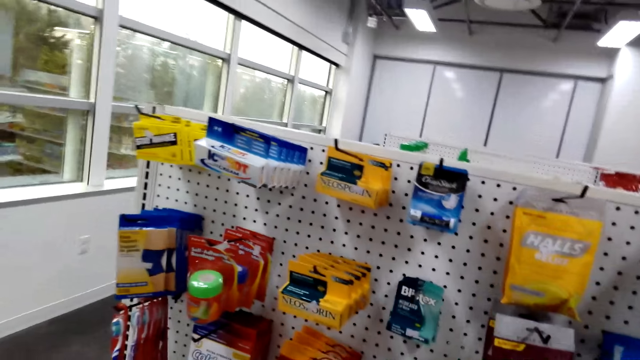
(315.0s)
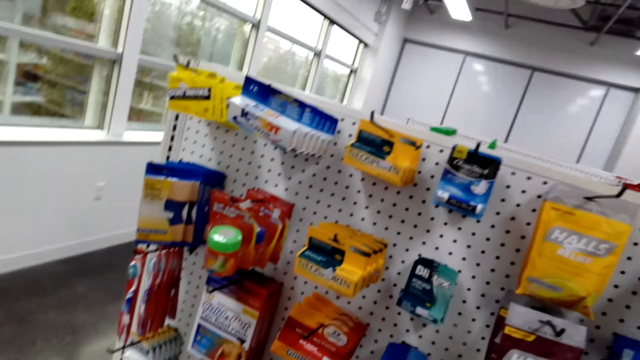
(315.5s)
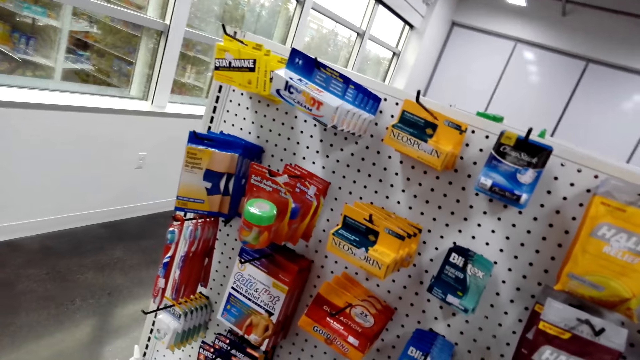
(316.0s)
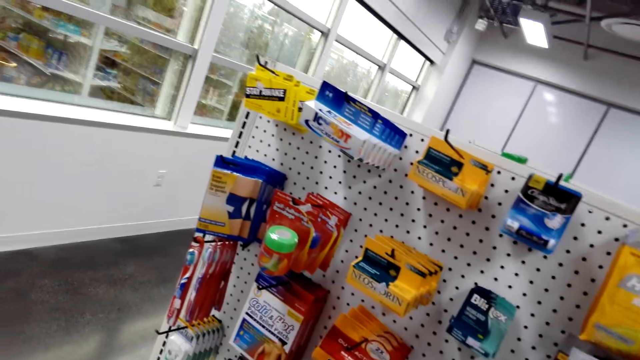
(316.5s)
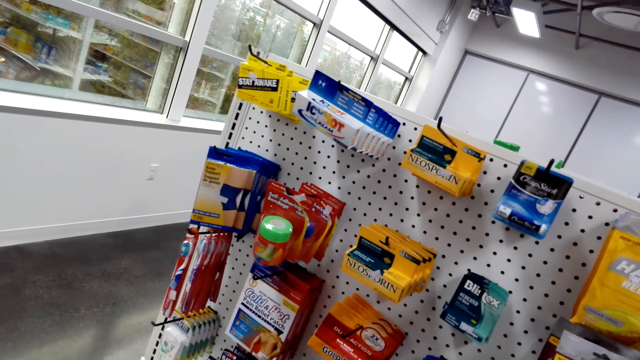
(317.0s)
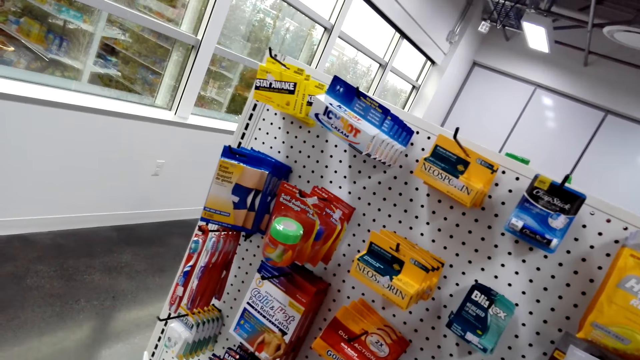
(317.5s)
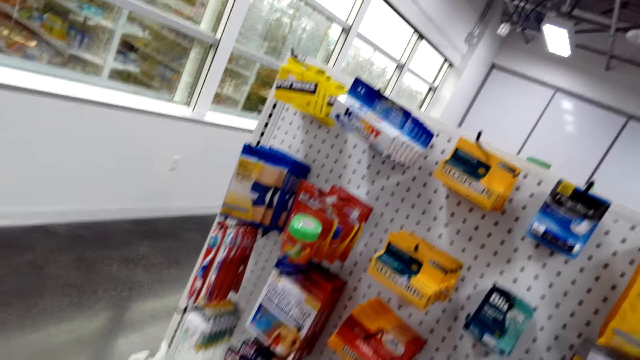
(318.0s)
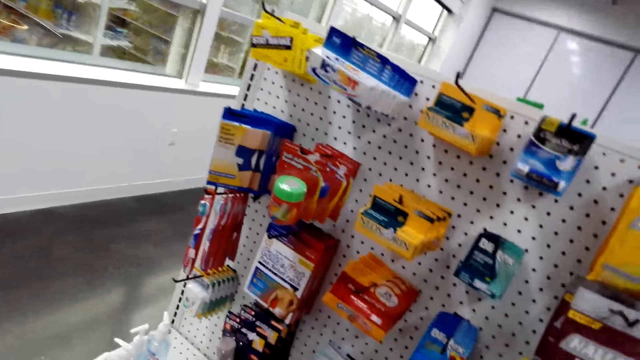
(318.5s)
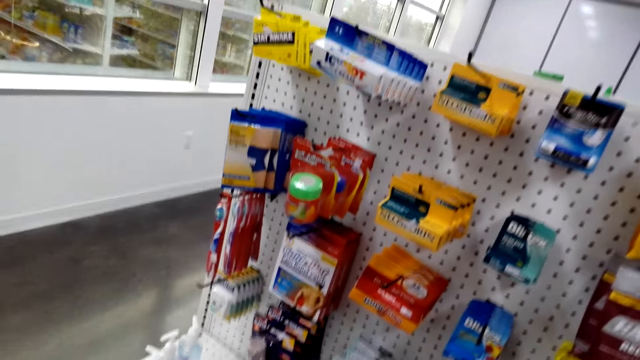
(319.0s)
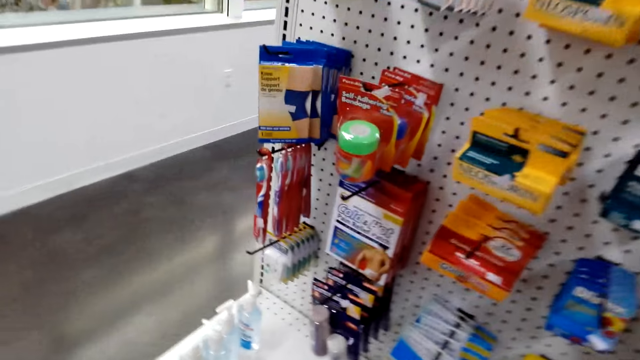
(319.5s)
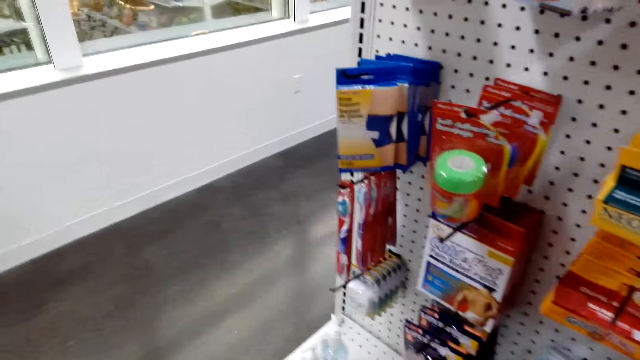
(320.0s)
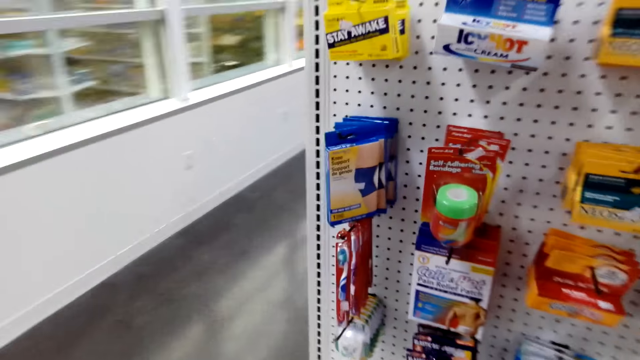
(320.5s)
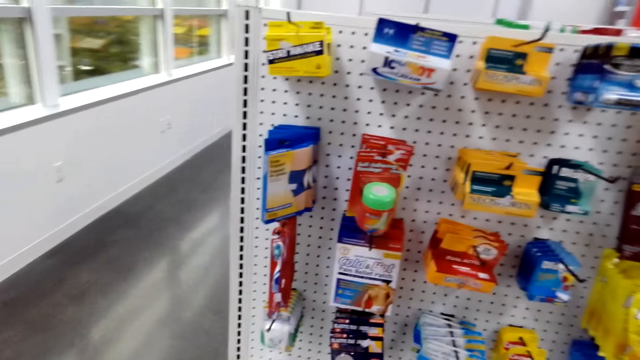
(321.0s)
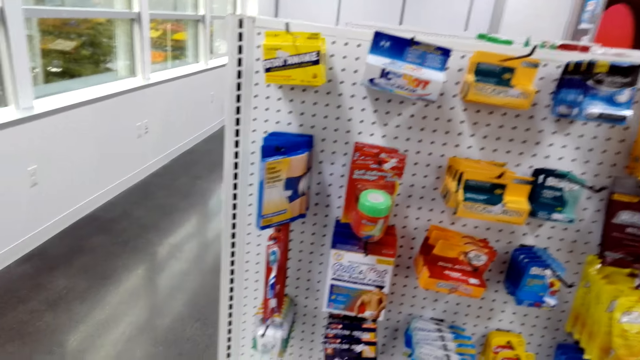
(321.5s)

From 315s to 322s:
The camera wearer looks around.

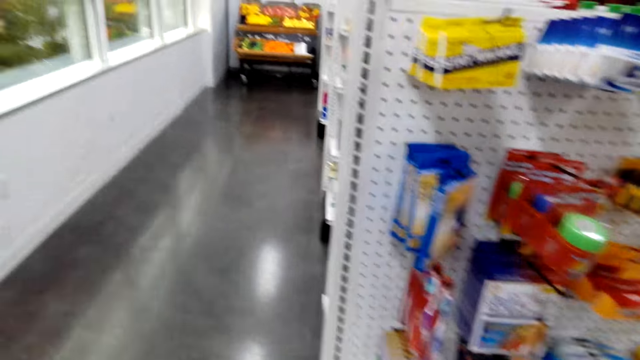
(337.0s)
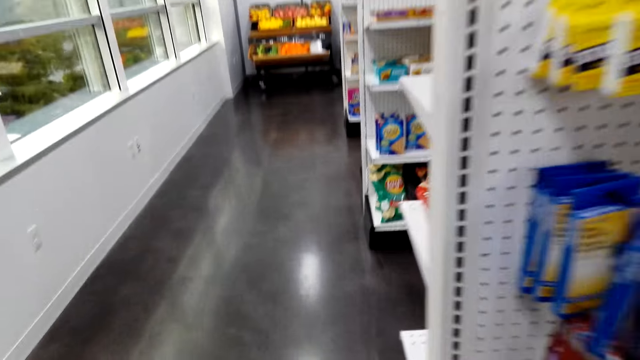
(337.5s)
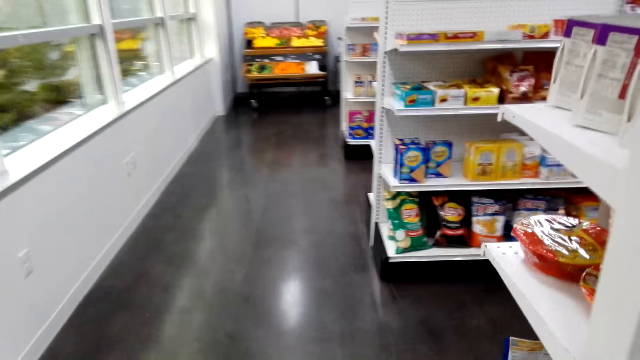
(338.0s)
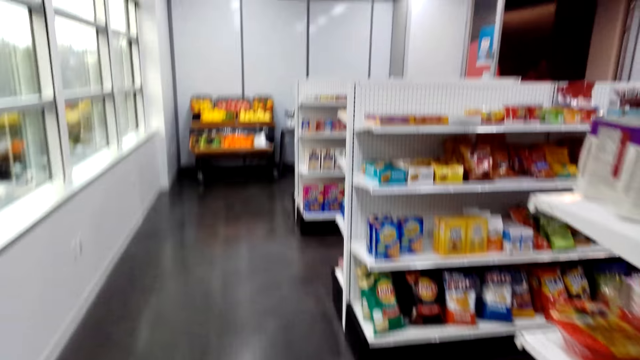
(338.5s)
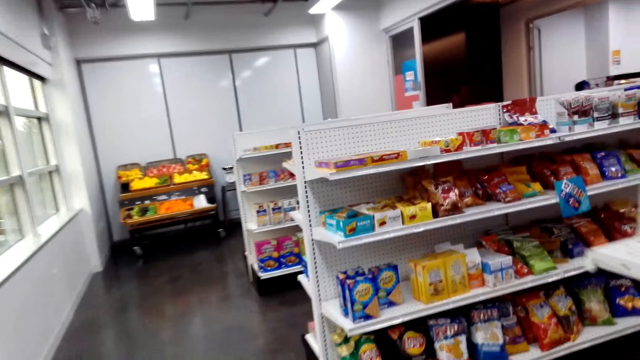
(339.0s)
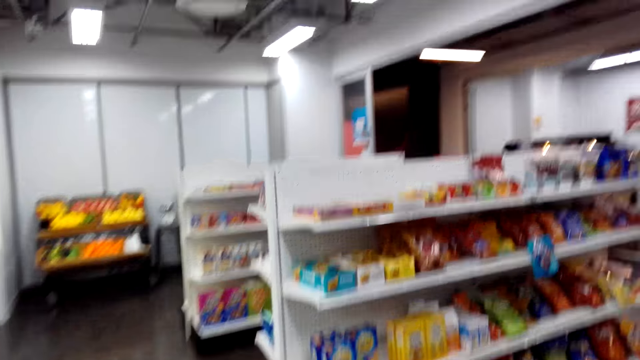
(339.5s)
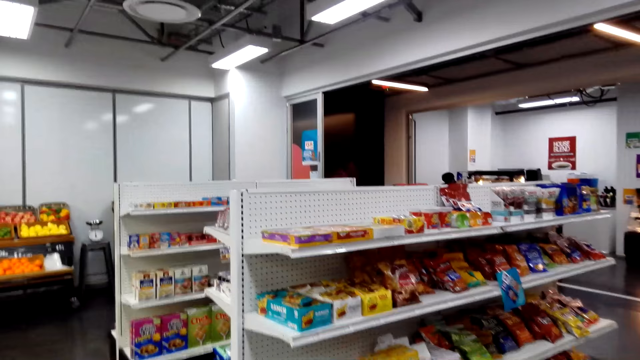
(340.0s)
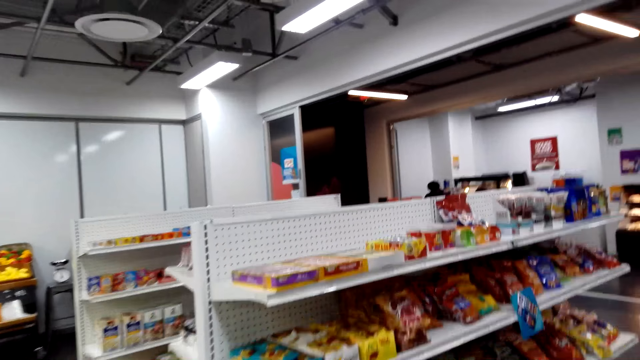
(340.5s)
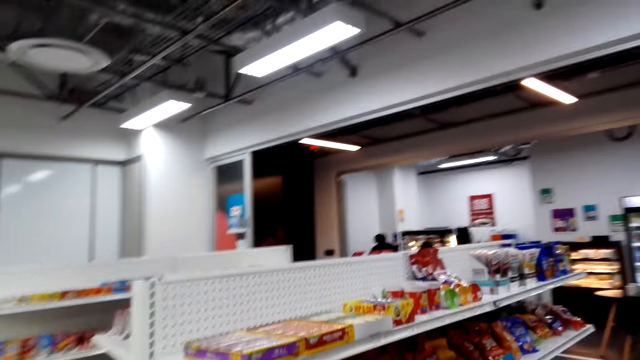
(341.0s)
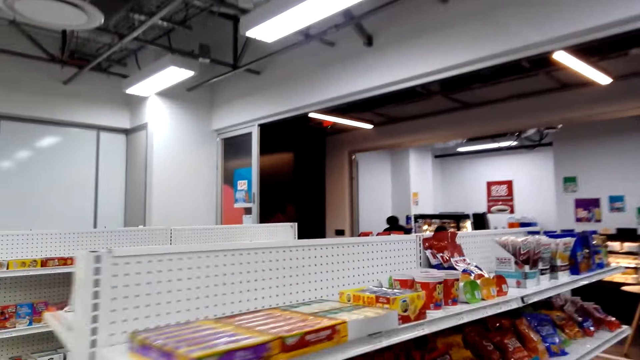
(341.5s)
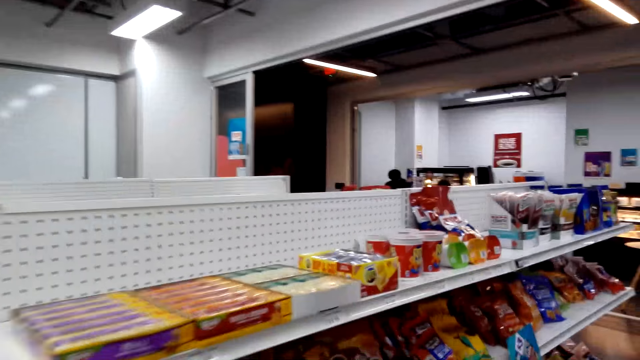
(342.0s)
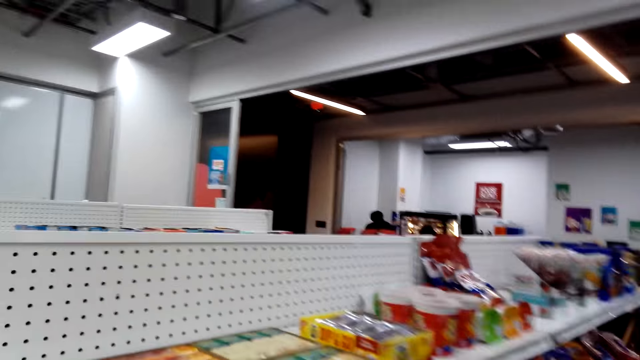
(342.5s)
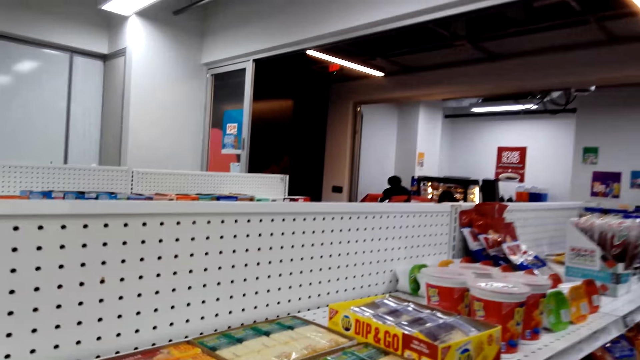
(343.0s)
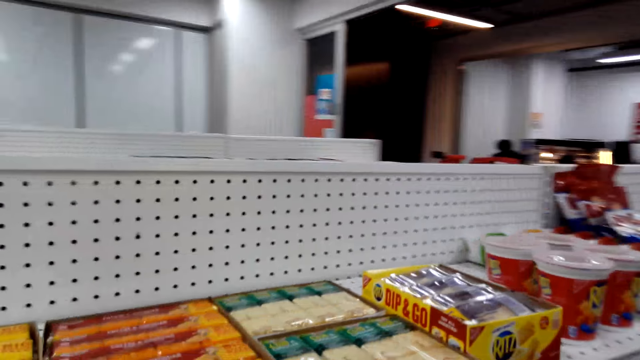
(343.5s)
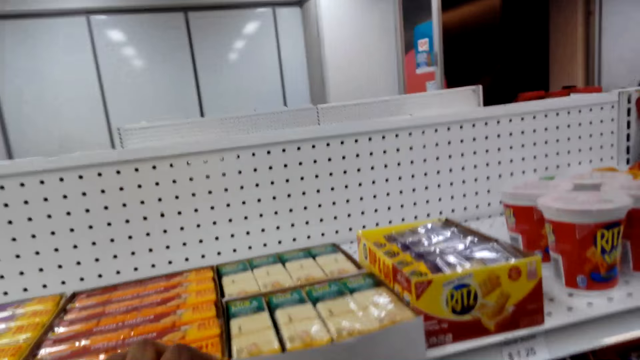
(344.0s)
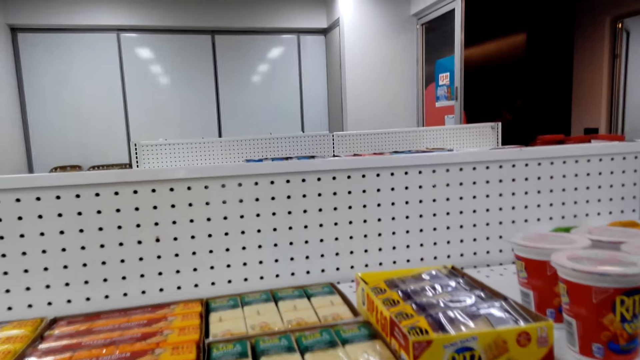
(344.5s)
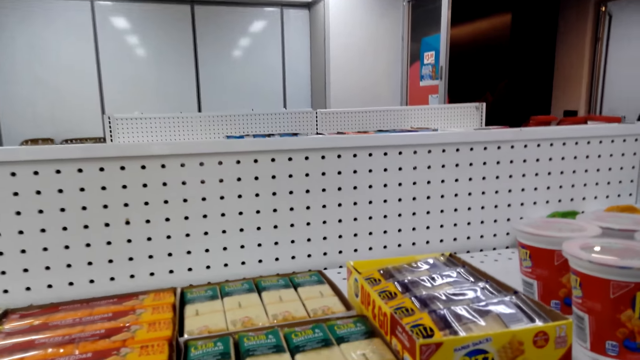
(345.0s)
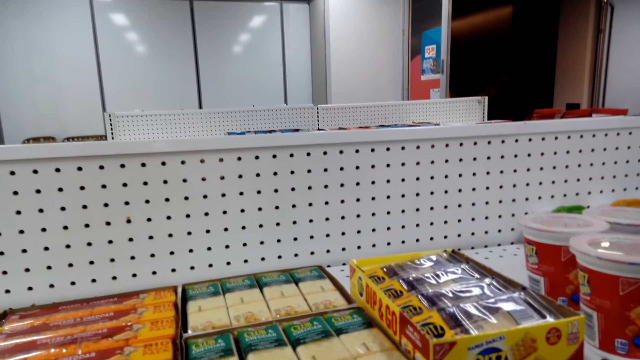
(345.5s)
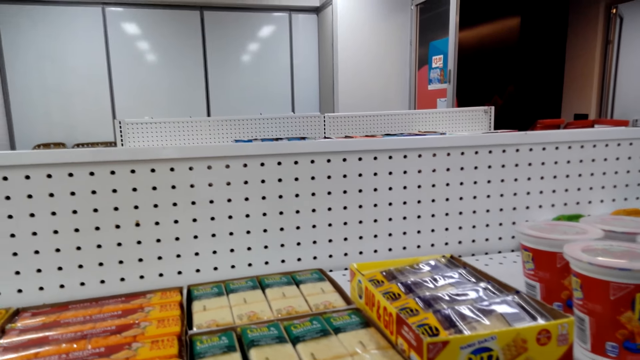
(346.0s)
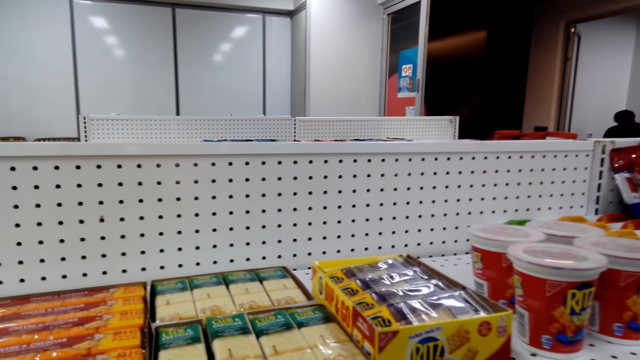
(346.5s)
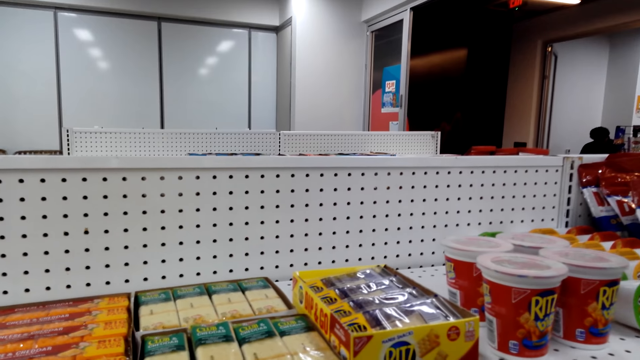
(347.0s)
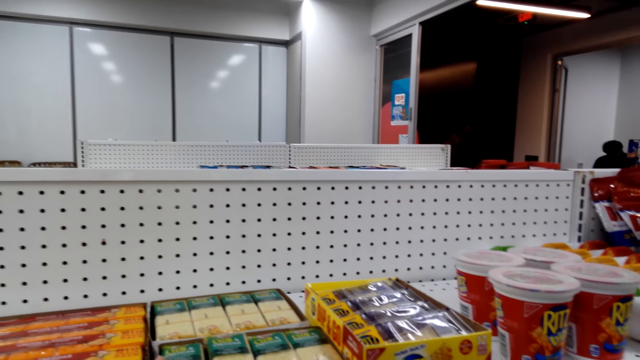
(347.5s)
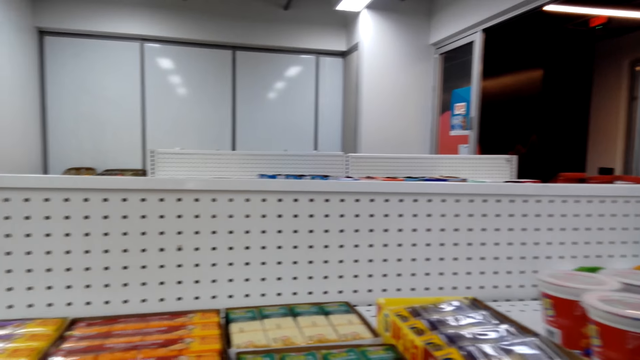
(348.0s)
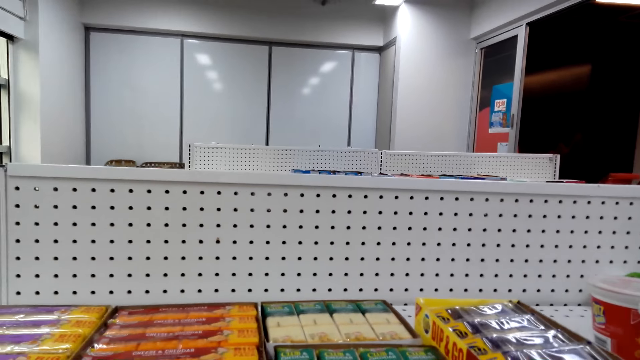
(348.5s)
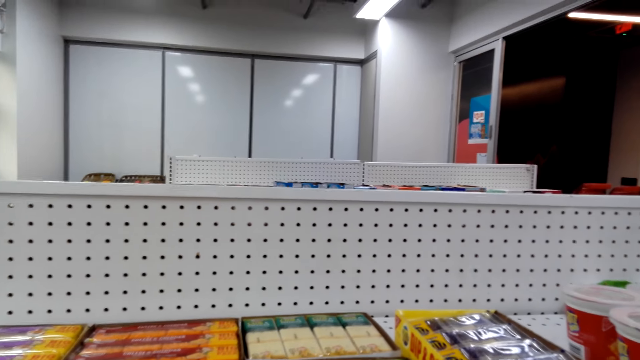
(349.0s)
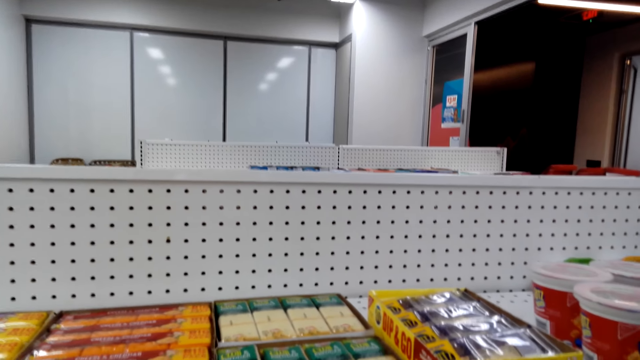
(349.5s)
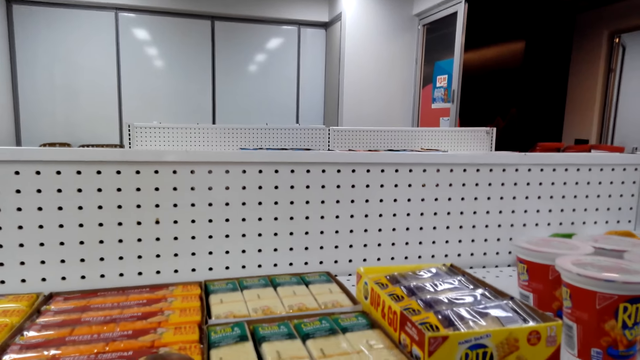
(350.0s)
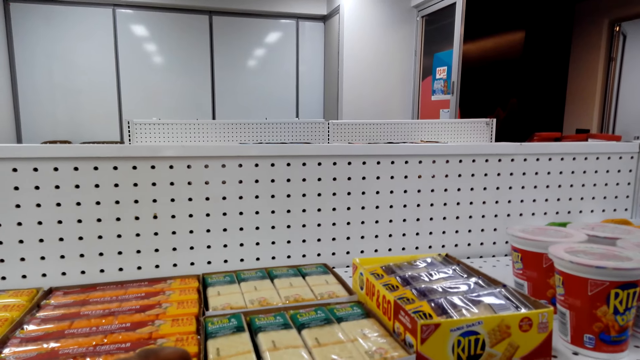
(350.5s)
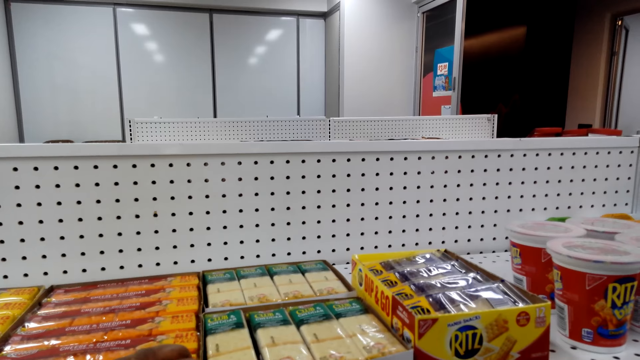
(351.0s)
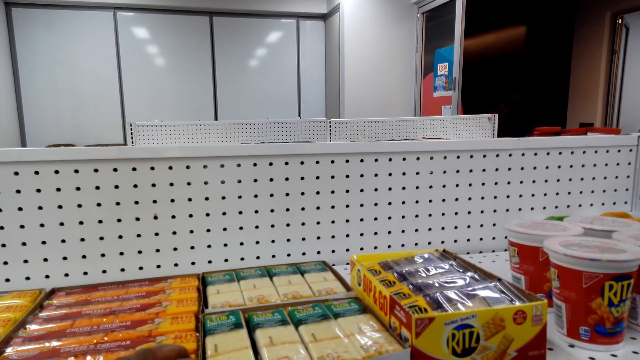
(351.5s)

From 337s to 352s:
The camera wearer walks around the supermarket. They stop walking and push a box.
